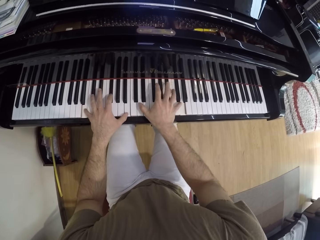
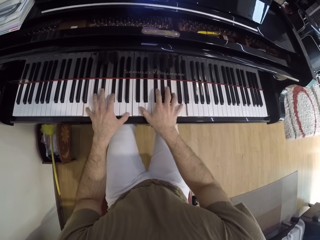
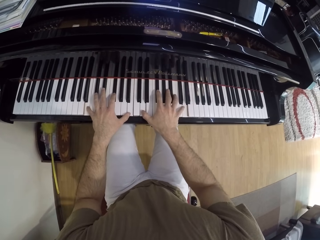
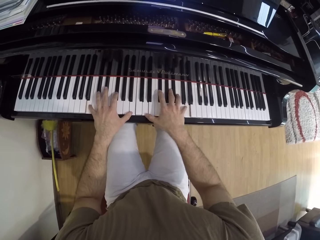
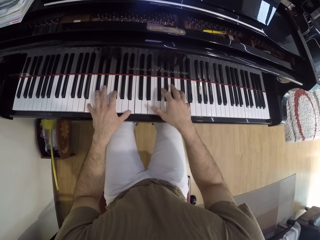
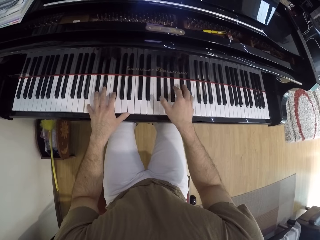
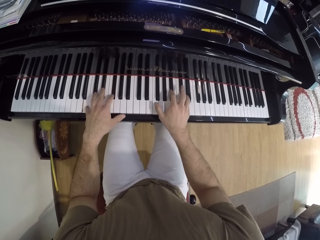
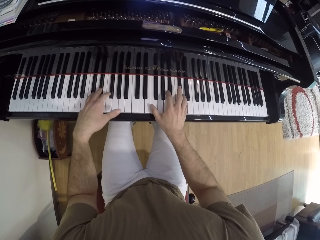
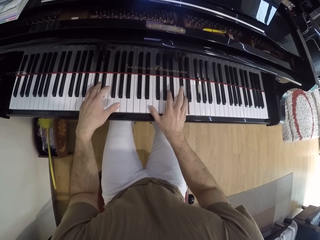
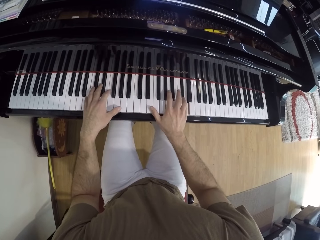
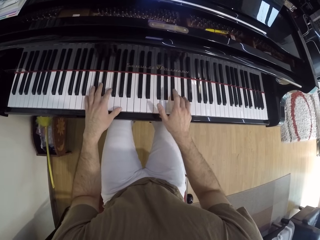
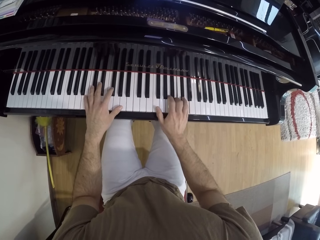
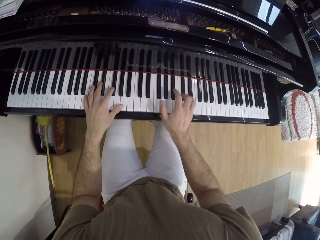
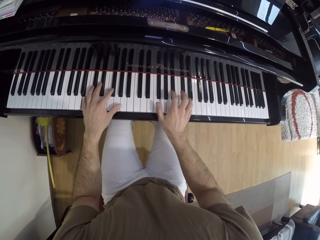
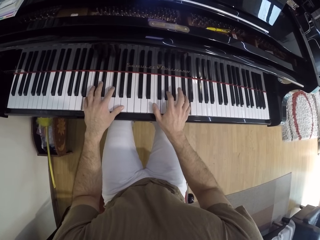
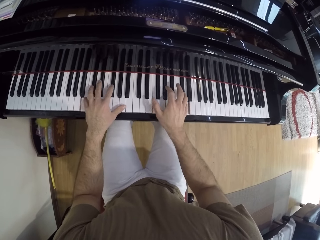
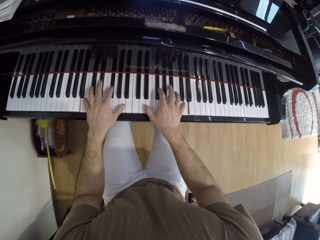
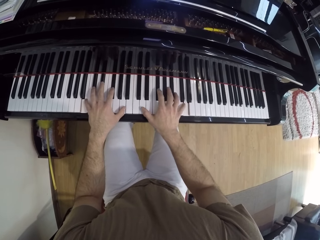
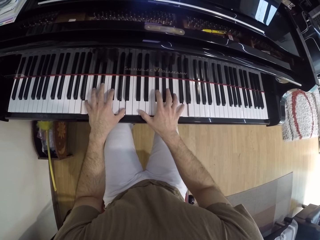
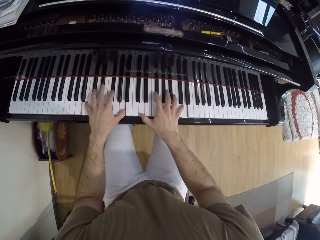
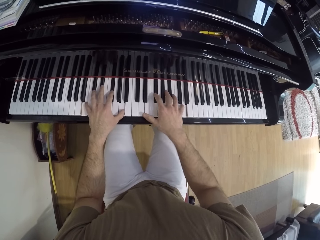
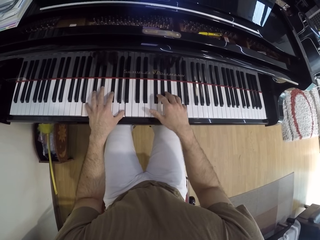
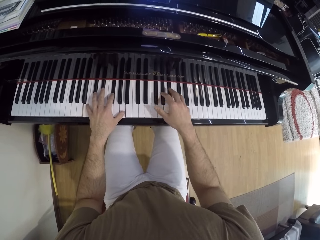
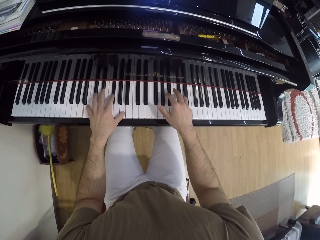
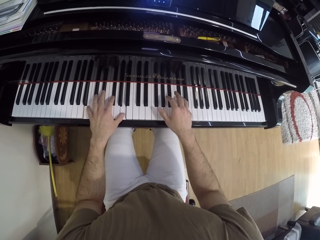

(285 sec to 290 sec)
The camera wearer plays the keyboard.

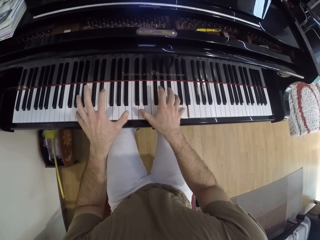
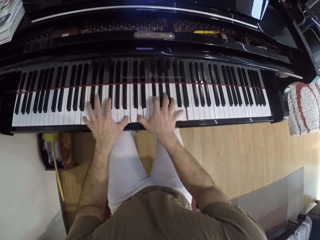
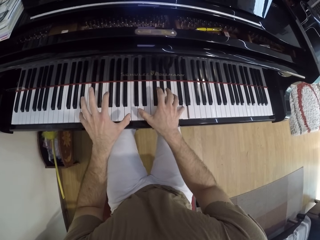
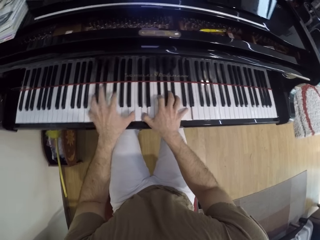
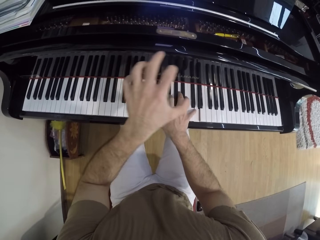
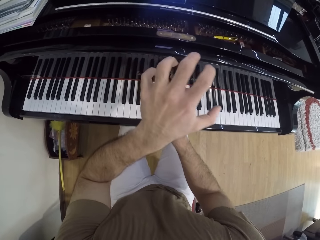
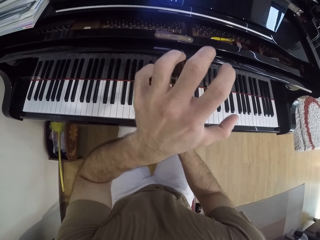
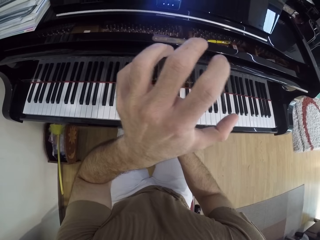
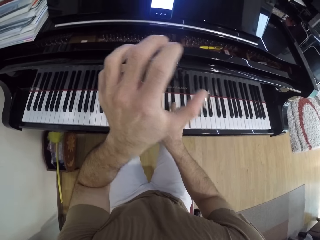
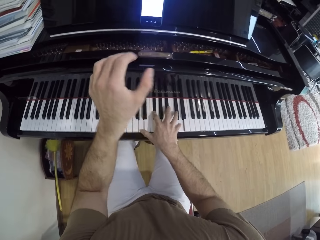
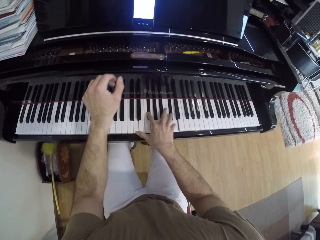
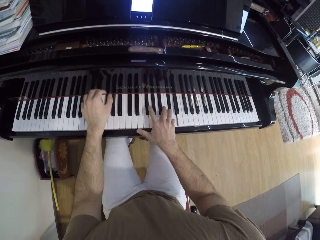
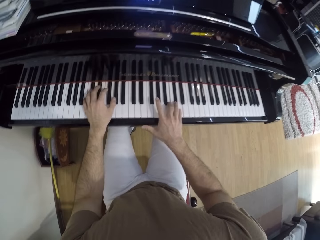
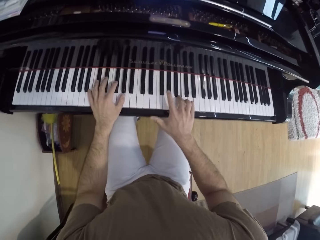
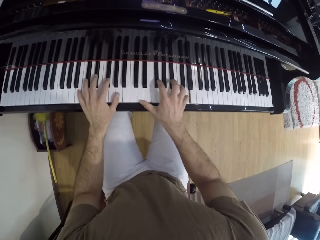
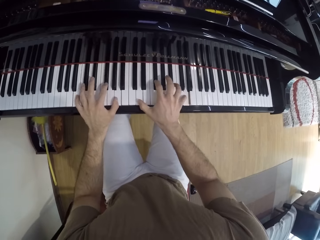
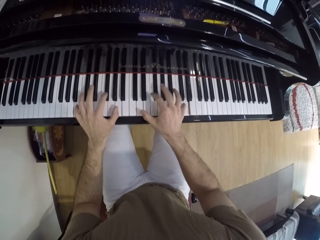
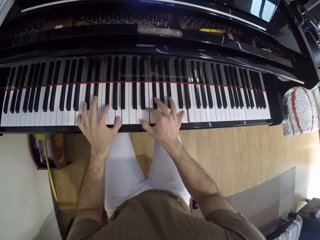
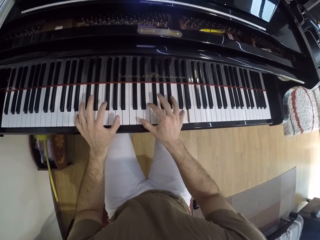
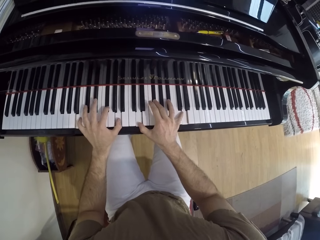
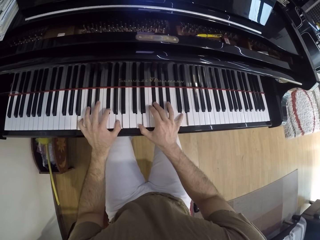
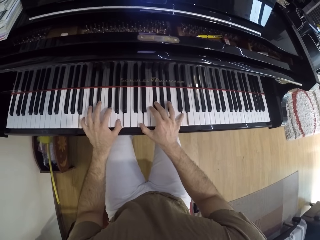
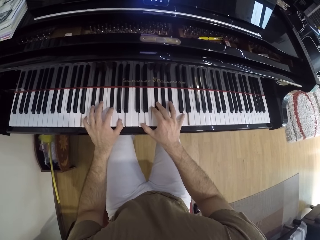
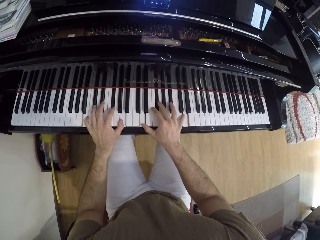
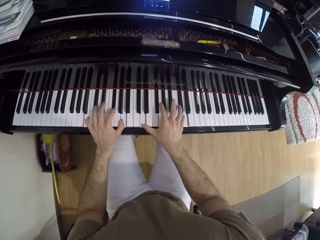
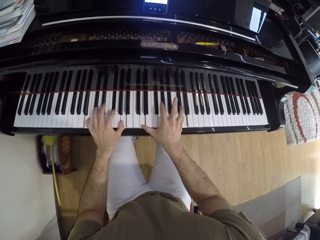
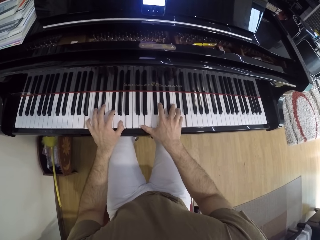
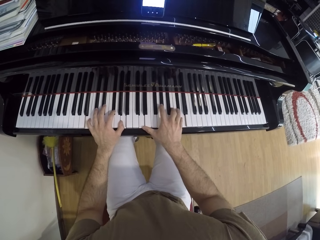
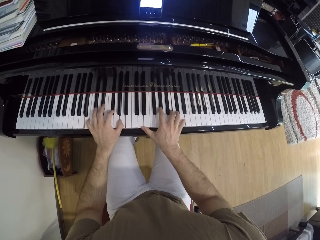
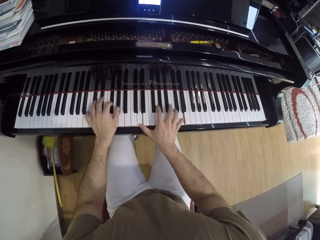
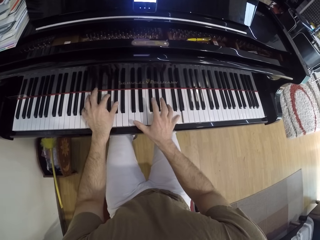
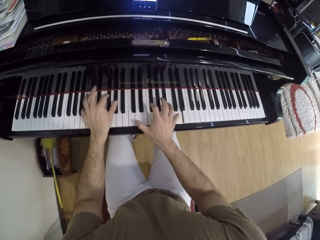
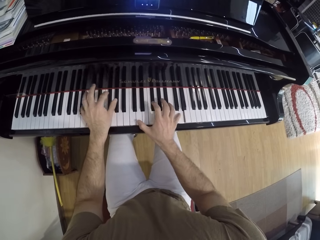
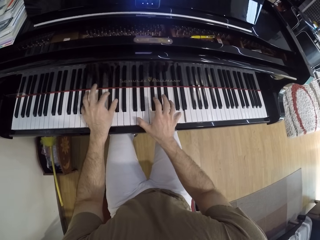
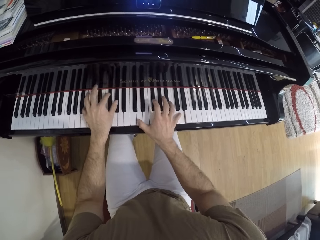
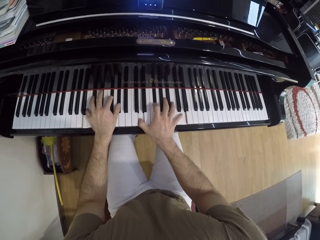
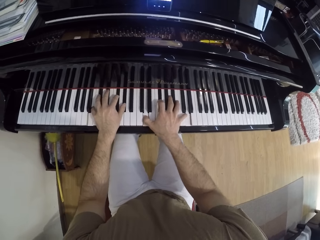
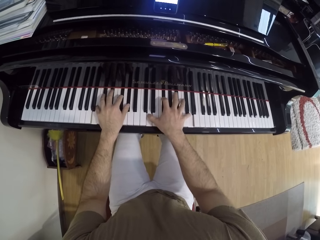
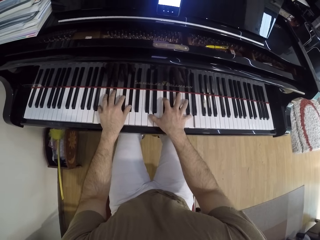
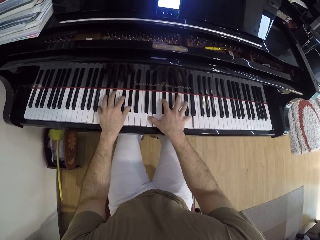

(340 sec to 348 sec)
The camera wearer raises the left hand. They lower the left hand back to the piano.

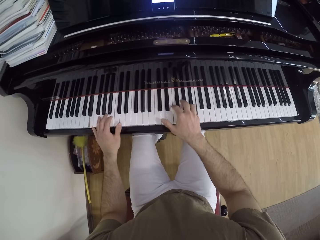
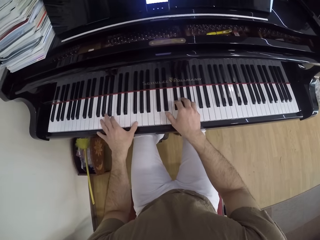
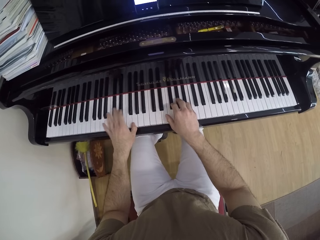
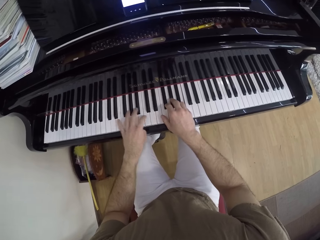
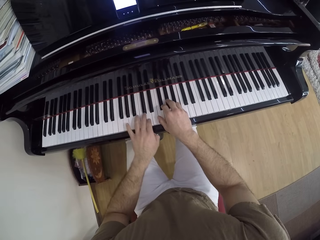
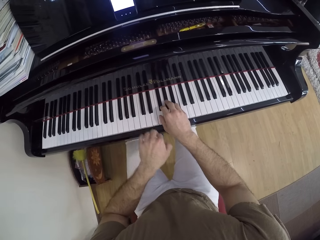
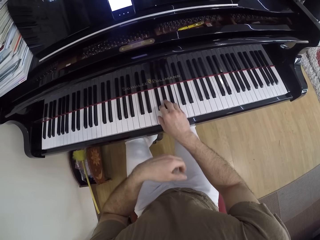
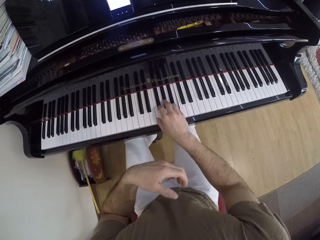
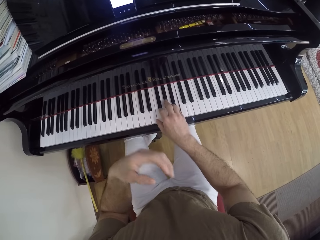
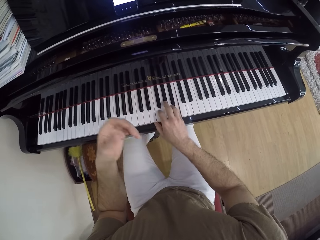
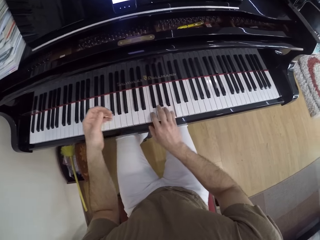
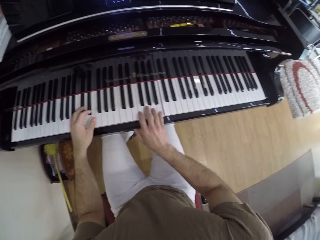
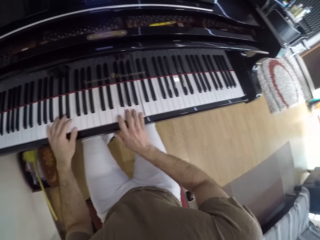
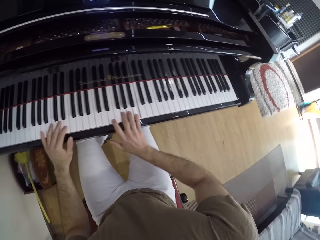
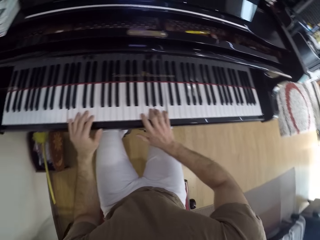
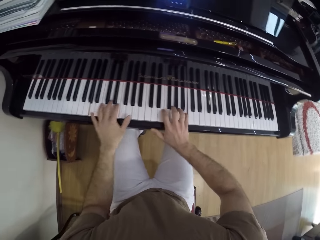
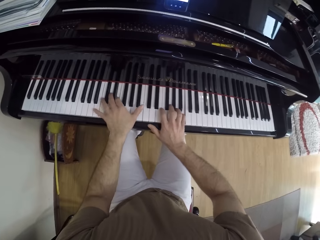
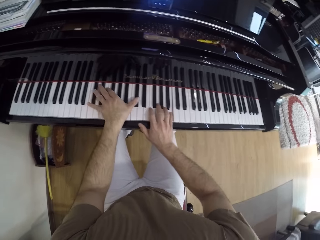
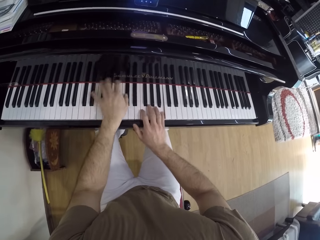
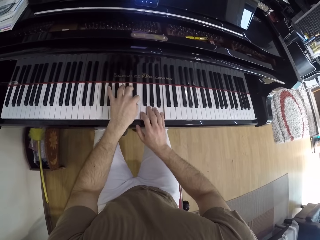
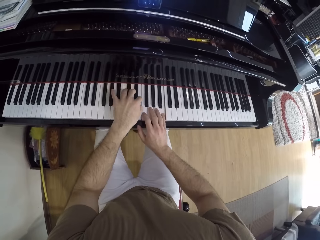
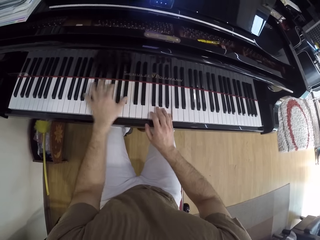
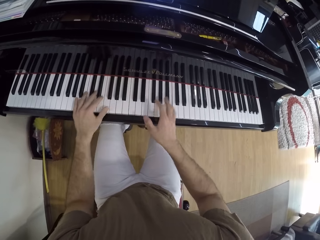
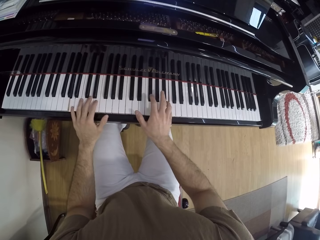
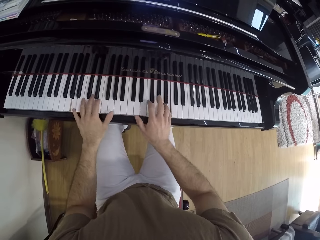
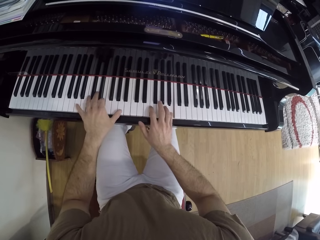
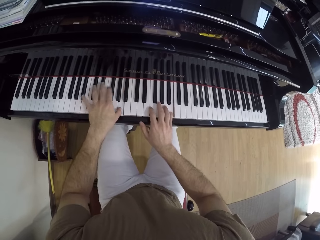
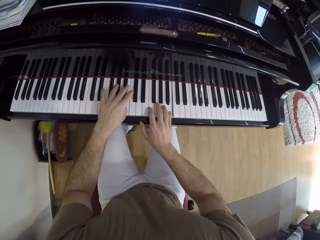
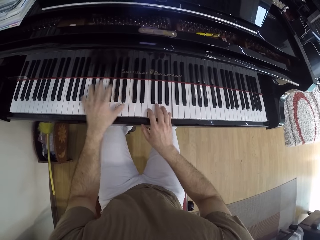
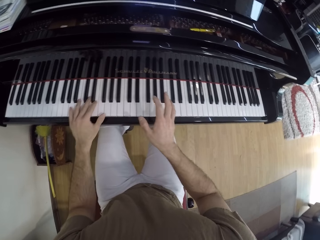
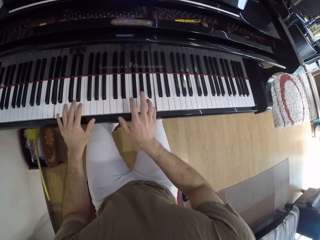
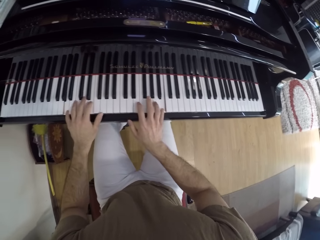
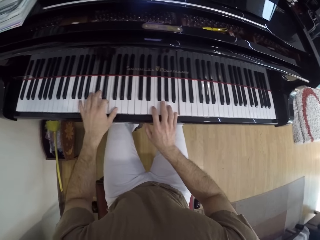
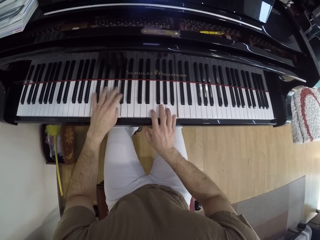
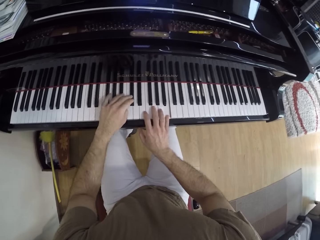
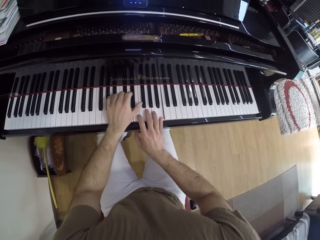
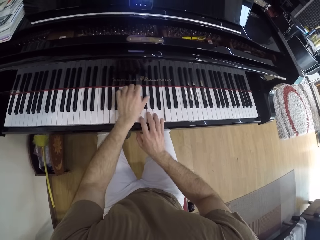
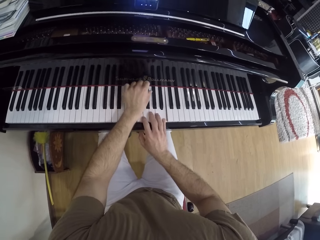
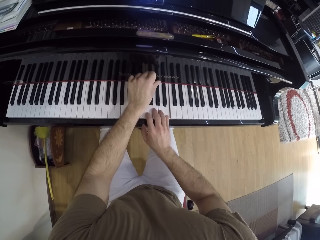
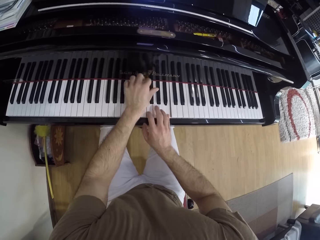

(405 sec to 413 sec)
The camera wearer raises the left hand. They lower the left hand back to the piano.
